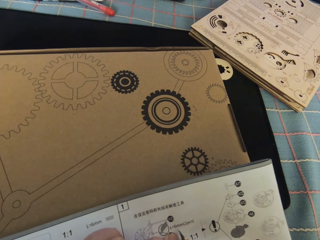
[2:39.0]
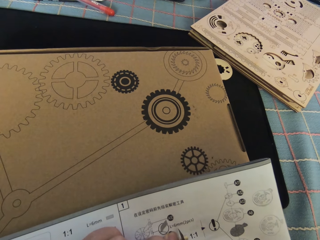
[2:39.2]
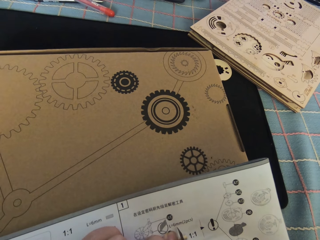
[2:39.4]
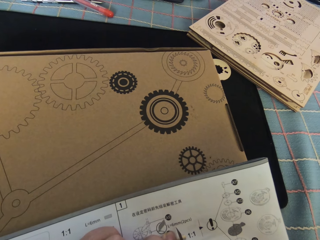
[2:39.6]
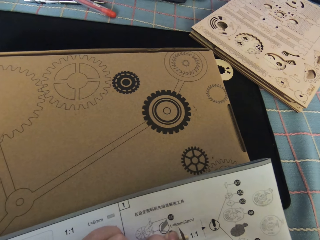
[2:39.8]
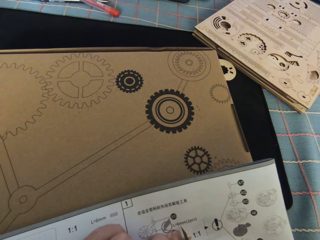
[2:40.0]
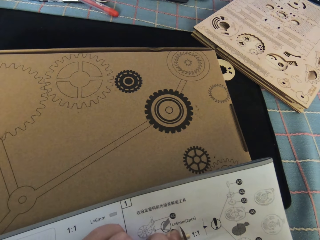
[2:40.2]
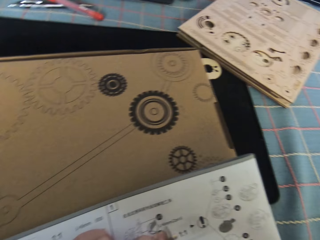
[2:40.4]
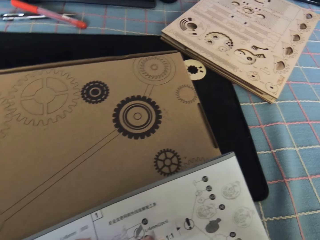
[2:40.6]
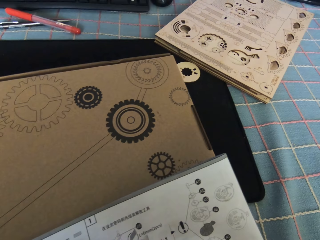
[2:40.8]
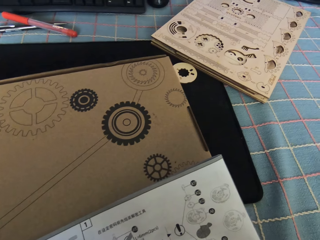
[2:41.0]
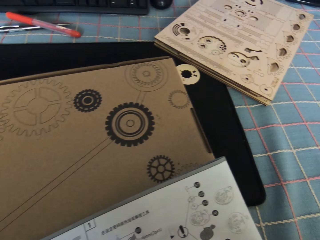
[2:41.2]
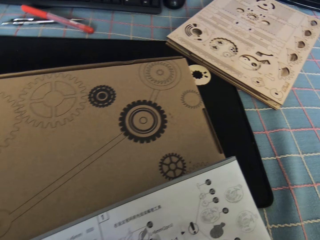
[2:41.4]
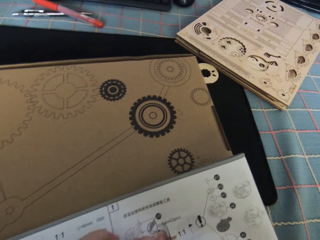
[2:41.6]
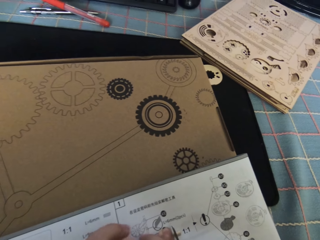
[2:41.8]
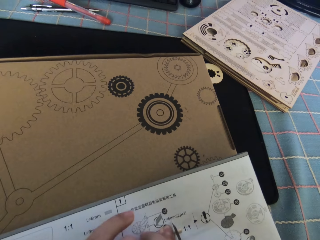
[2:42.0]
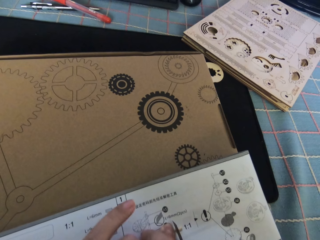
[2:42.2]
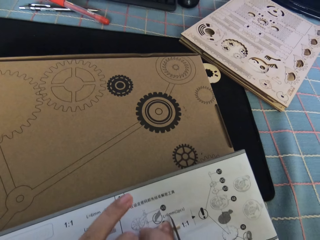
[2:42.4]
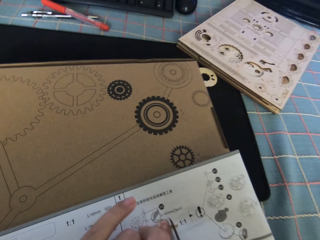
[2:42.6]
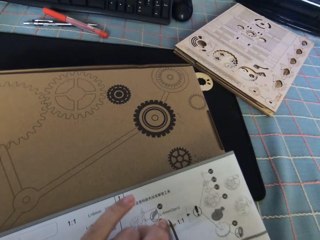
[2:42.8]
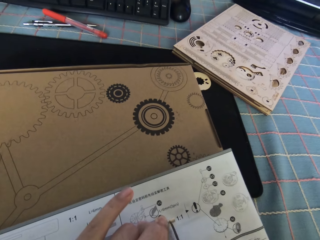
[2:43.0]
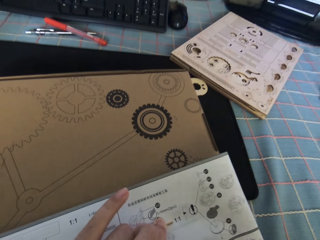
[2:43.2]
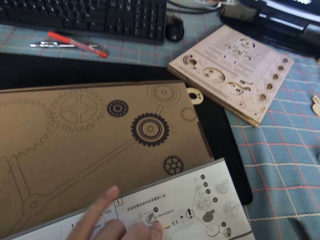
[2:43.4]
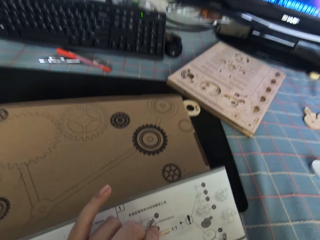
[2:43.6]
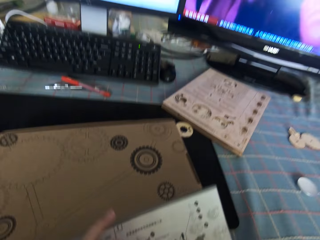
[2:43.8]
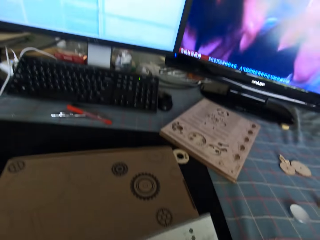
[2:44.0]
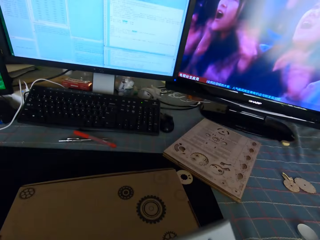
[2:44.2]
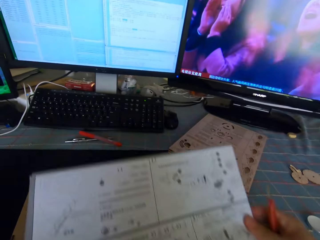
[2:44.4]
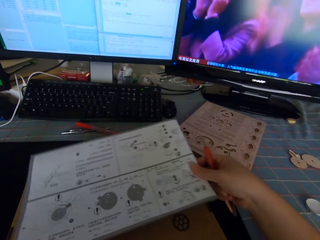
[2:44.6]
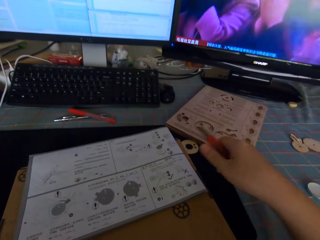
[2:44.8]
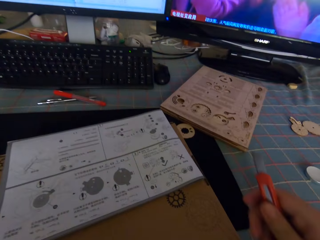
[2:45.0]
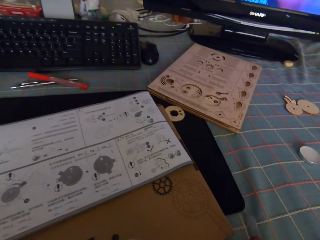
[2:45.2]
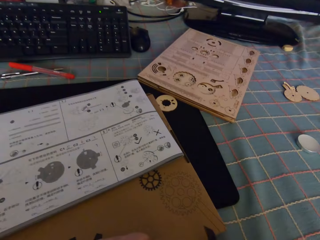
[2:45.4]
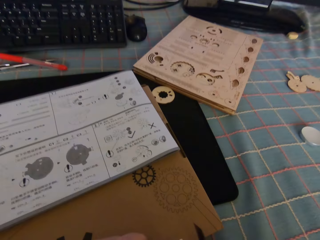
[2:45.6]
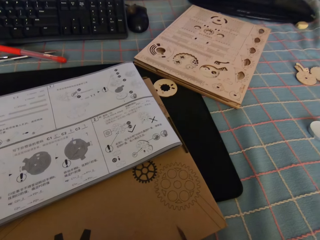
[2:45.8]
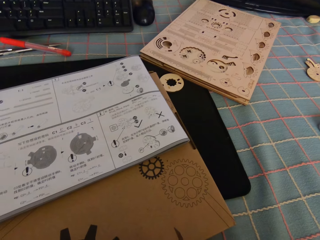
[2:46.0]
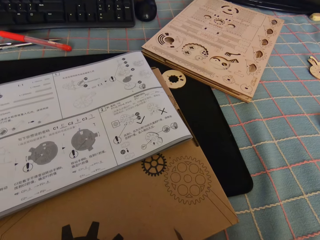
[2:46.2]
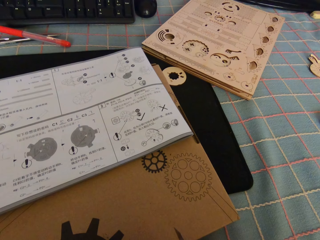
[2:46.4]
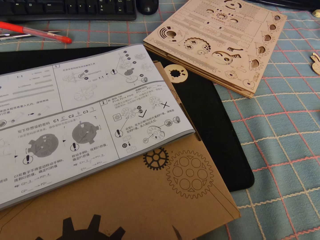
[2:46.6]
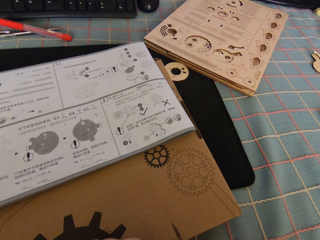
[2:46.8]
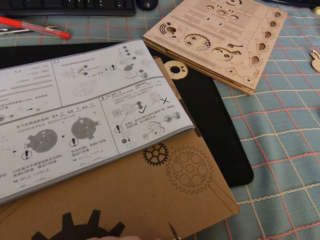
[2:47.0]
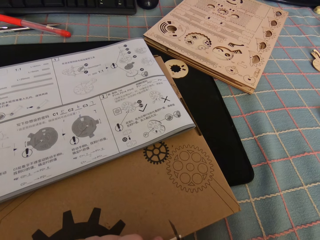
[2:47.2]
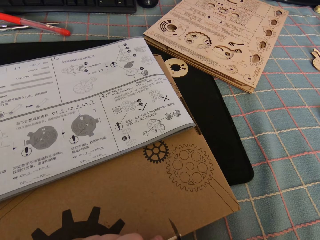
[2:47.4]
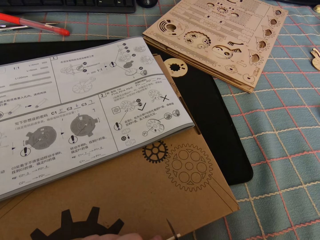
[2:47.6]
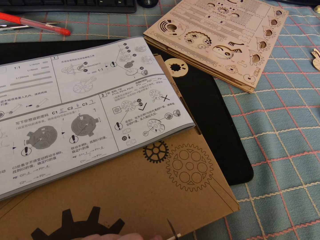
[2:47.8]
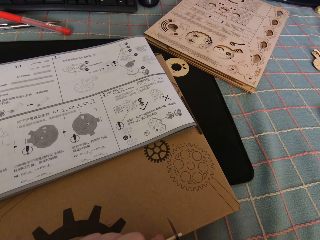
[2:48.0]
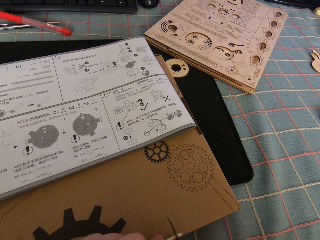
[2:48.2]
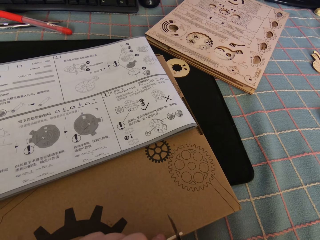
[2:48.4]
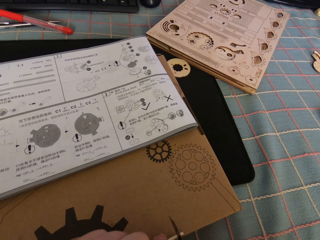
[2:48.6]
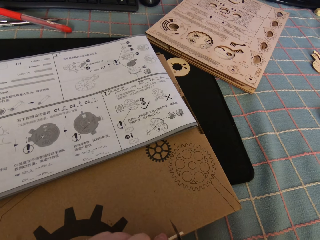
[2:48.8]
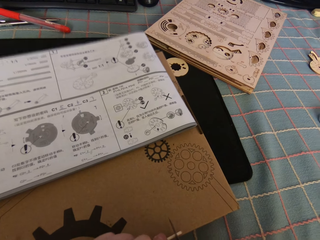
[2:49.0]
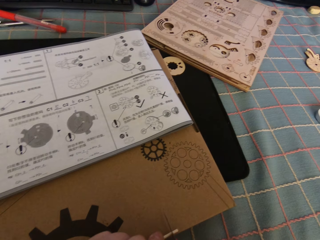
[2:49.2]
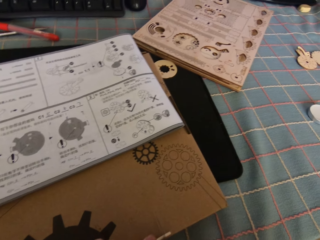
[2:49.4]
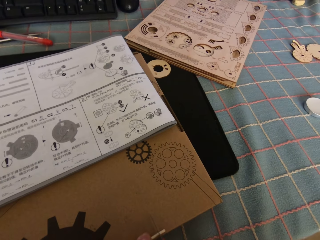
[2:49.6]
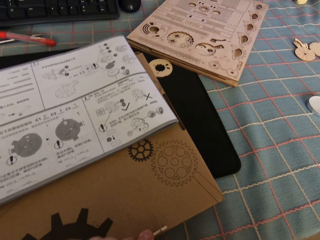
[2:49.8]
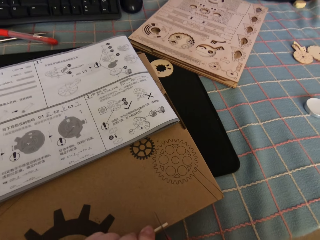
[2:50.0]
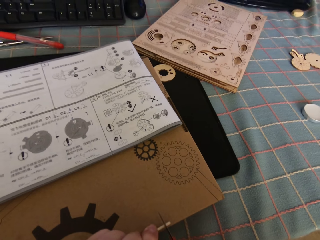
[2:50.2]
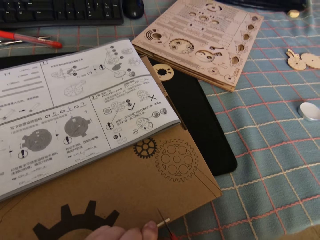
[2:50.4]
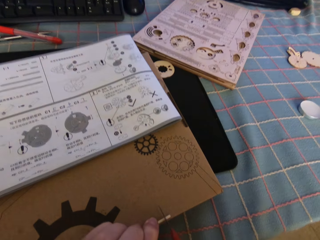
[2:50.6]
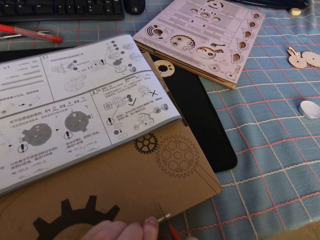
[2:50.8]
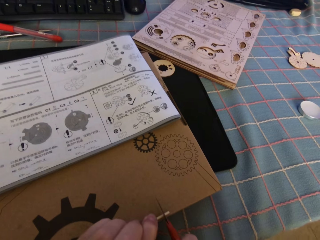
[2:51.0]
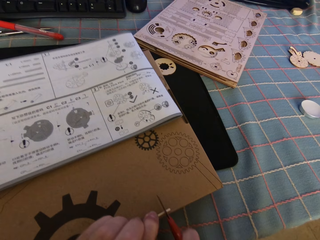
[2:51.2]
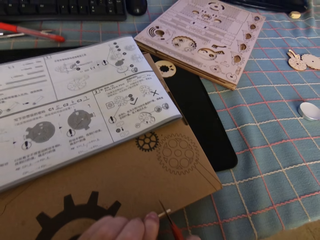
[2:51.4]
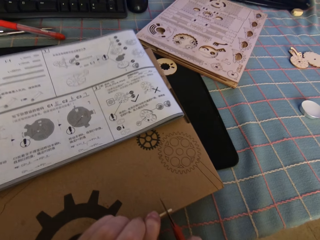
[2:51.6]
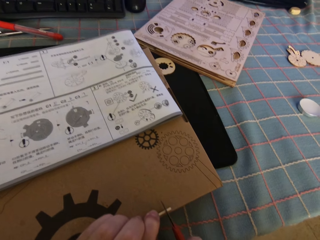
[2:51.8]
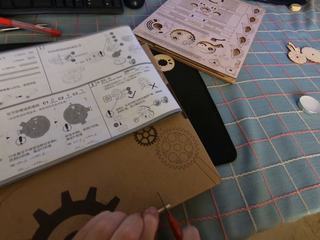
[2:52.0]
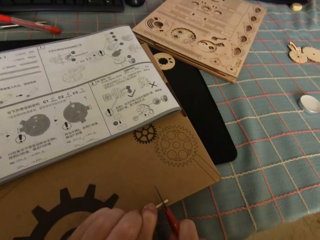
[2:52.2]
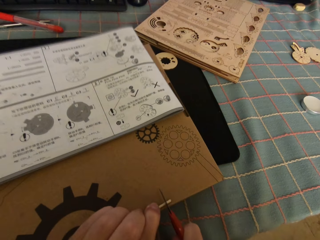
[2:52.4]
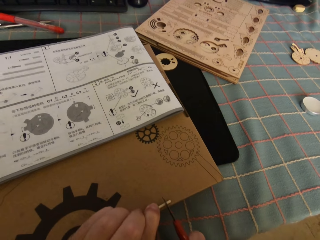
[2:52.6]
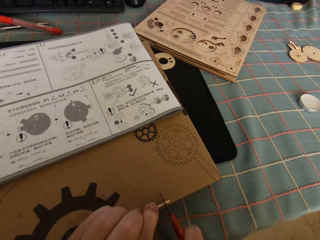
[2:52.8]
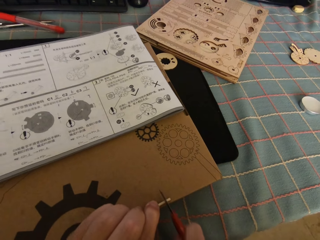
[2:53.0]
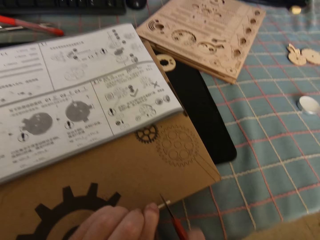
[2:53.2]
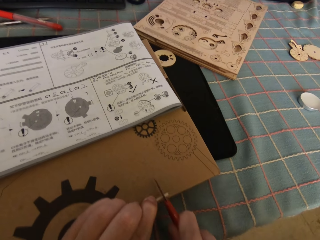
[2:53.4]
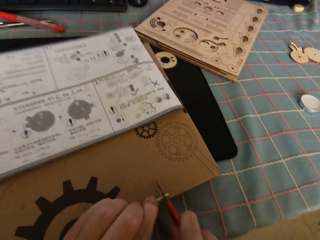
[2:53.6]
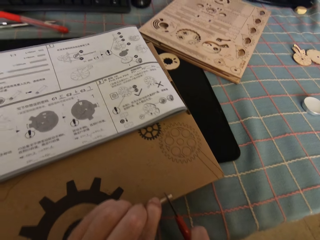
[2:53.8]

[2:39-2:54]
The camera wearer cuts the round wood stick with the knife cutter on the instruction manual. They drop the instruction manual on the package box. They move the paper on the table. They cut the round wood stick with the knife cutter on the puzzle package box.

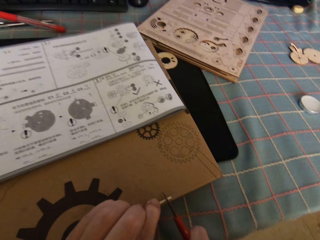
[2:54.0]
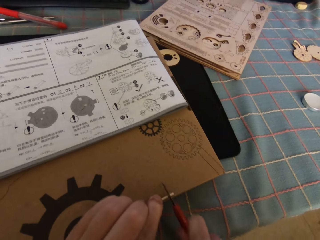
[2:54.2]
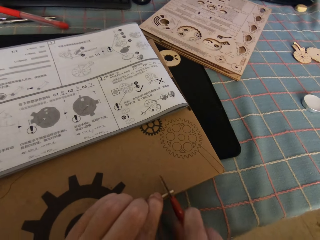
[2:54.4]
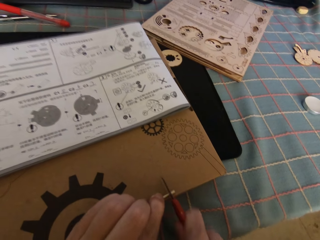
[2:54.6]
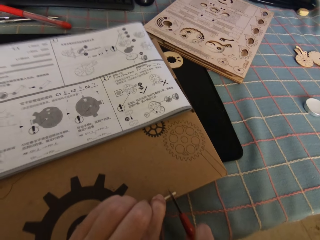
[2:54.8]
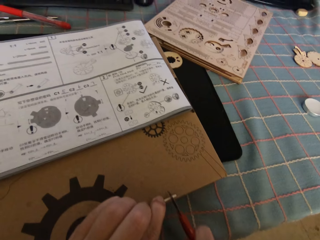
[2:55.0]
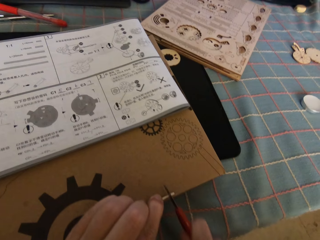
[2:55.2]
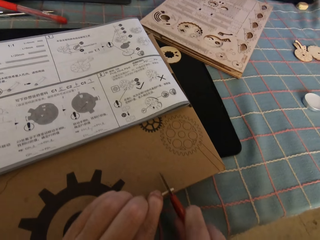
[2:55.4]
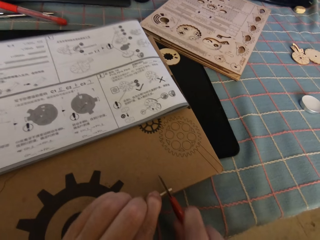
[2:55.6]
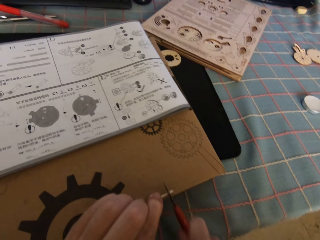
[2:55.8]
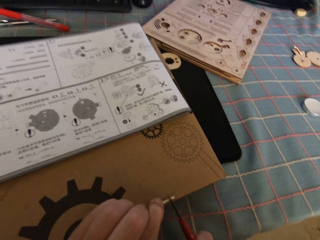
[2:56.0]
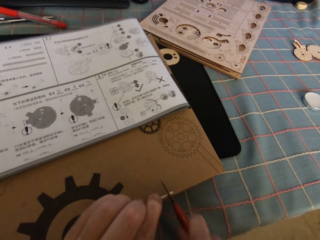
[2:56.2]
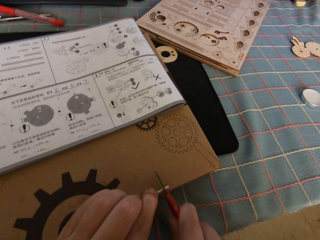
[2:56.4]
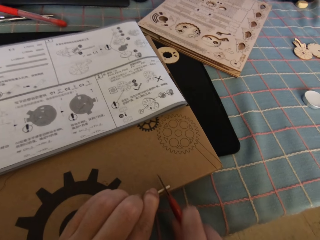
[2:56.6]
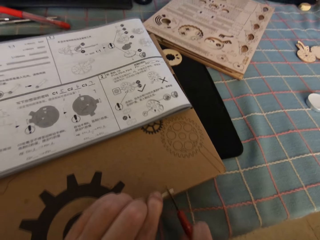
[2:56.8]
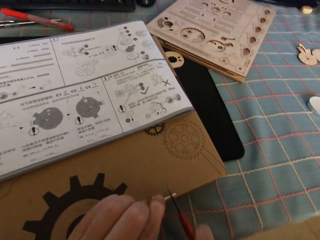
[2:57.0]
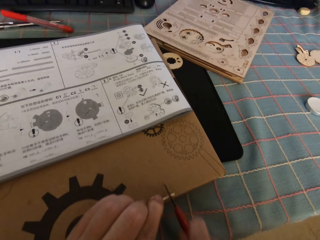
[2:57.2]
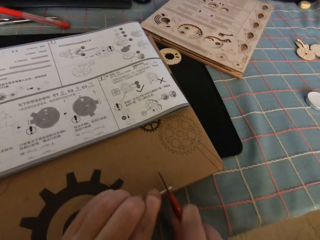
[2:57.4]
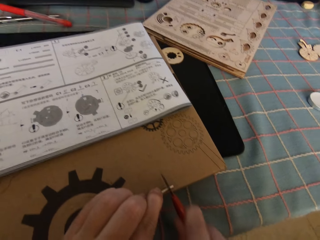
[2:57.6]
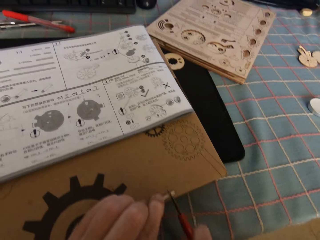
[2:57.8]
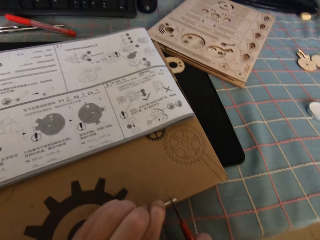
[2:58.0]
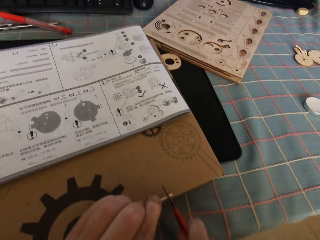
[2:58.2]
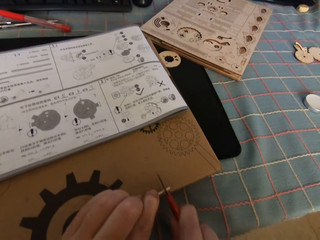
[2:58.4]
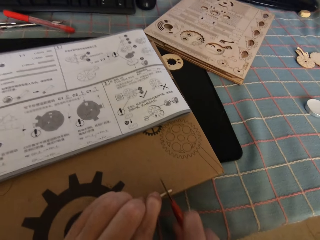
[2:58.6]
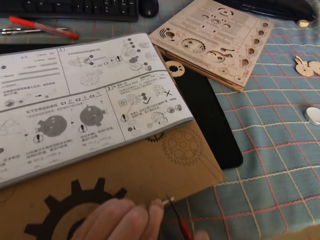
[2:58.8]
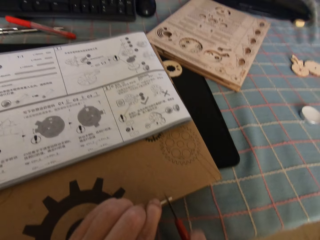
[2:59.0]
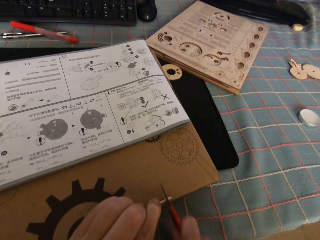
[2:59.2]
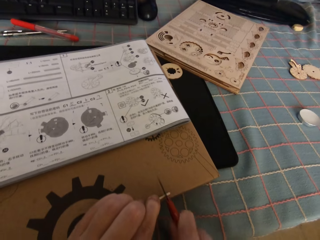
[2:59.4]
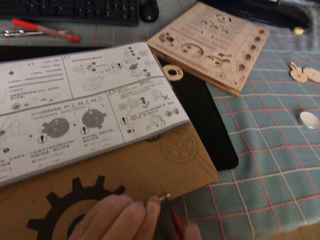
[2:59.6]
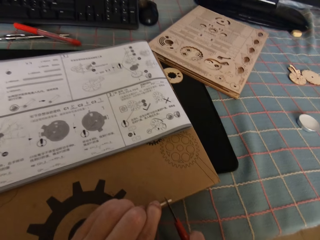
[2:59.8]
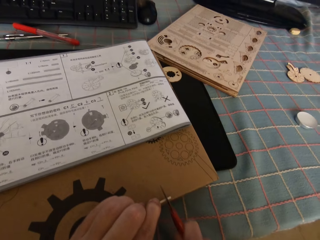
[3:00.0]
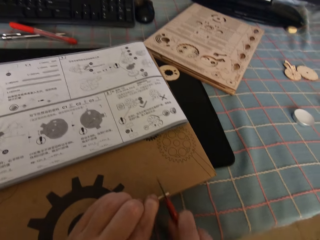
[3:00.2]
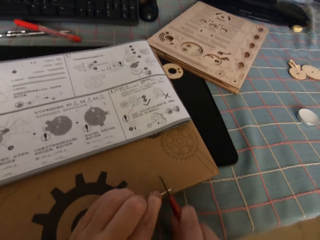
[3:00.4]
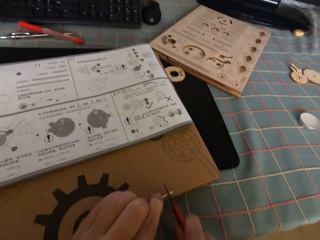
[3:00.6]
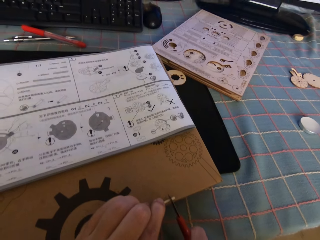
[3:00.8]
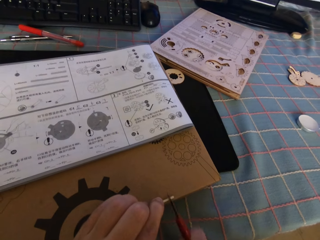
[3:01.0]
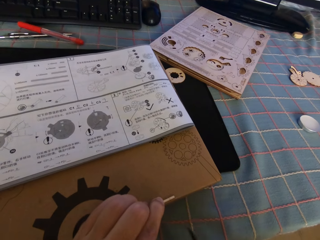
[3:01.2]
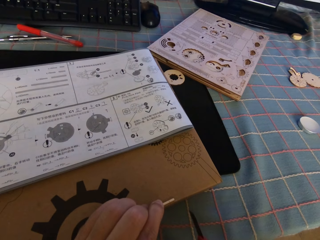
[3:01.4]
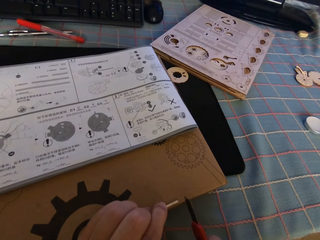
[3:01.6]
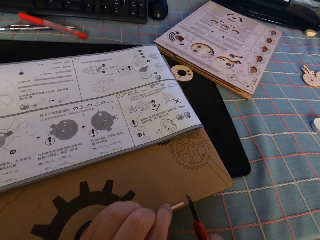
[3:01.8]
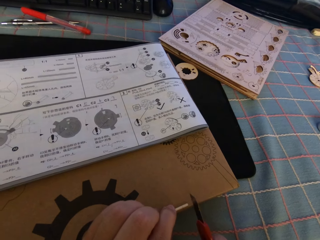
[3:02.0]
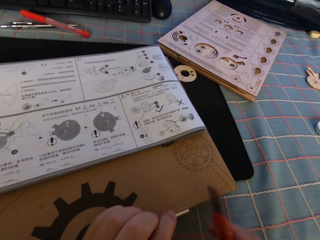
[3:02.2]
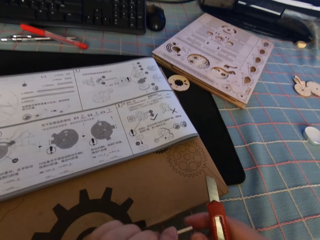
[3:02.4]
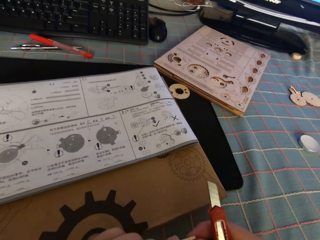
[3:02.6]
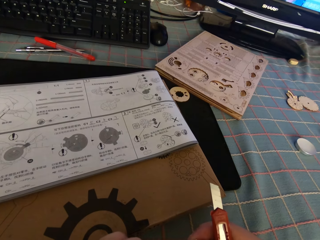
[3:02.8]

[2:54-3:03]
The camera wearer removes the round wood stick from the puzzle package box.
